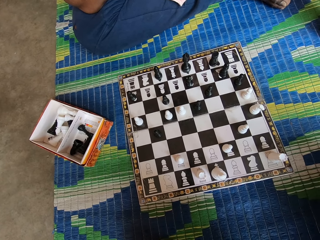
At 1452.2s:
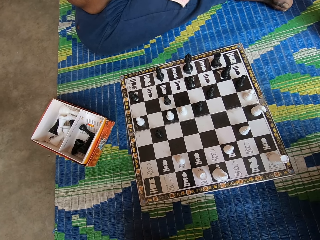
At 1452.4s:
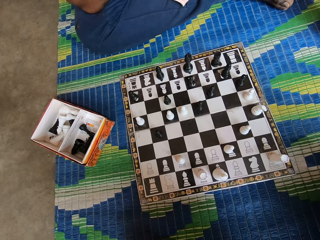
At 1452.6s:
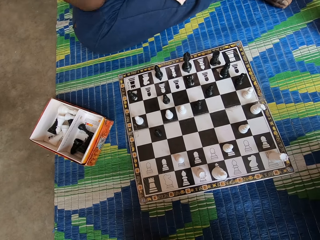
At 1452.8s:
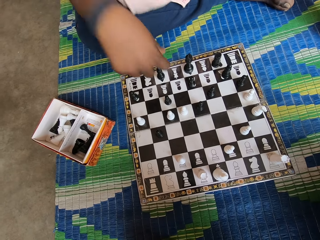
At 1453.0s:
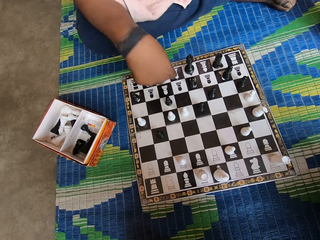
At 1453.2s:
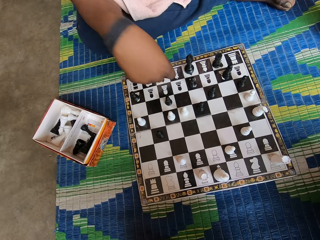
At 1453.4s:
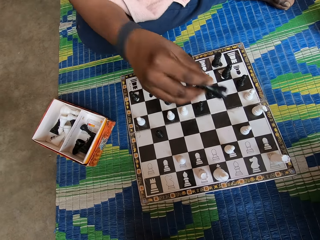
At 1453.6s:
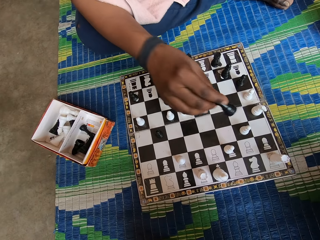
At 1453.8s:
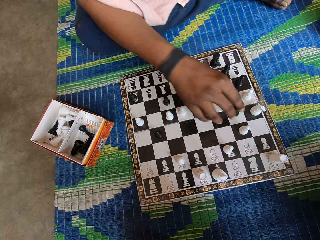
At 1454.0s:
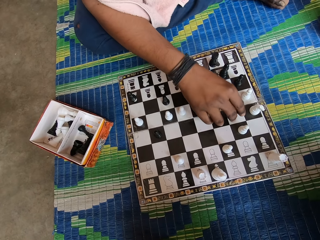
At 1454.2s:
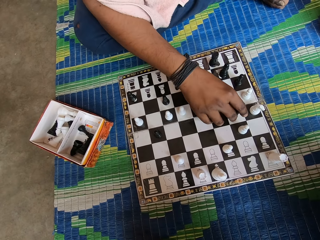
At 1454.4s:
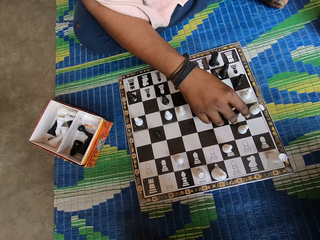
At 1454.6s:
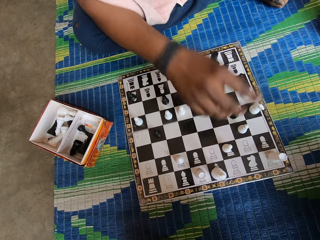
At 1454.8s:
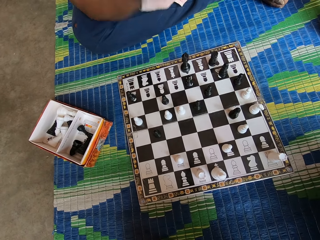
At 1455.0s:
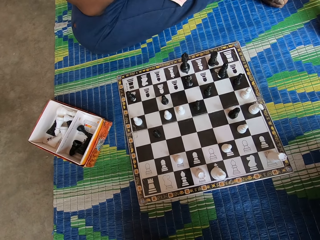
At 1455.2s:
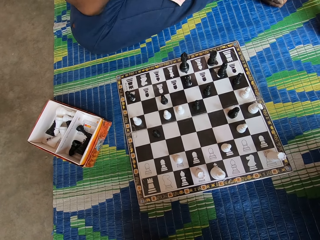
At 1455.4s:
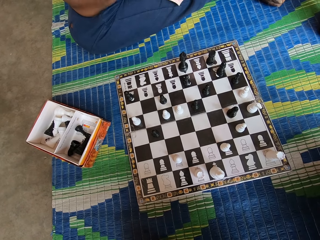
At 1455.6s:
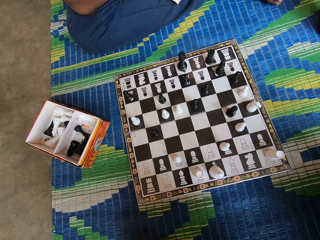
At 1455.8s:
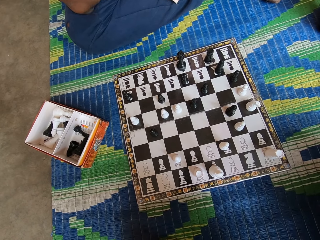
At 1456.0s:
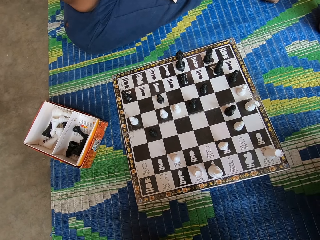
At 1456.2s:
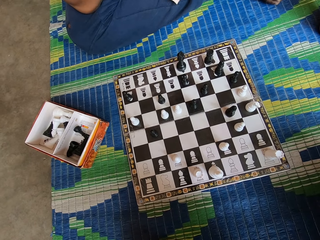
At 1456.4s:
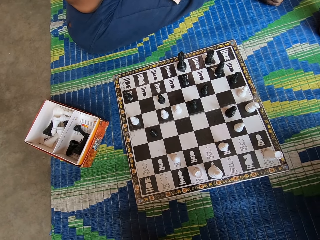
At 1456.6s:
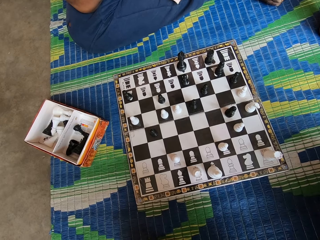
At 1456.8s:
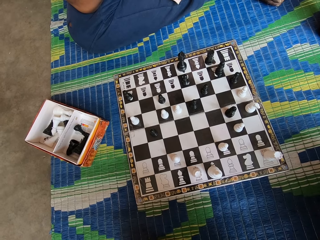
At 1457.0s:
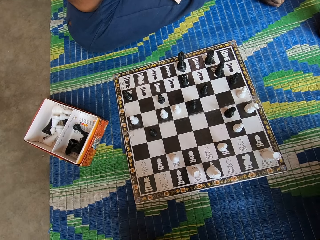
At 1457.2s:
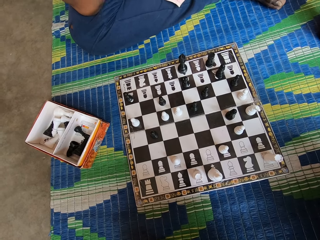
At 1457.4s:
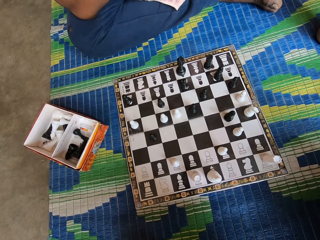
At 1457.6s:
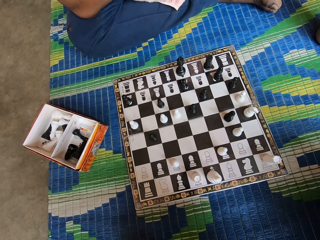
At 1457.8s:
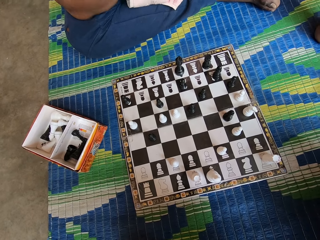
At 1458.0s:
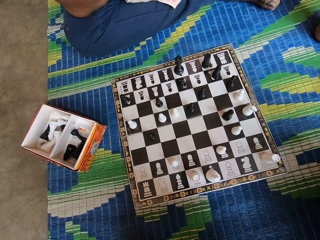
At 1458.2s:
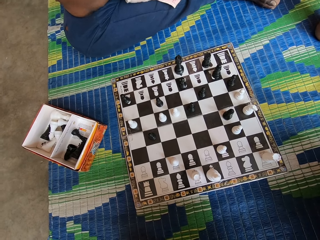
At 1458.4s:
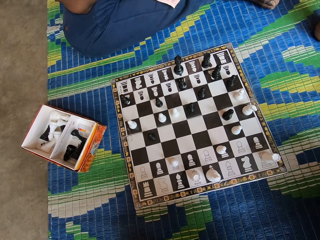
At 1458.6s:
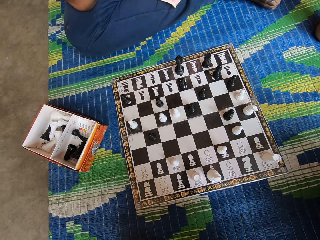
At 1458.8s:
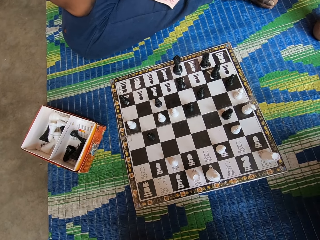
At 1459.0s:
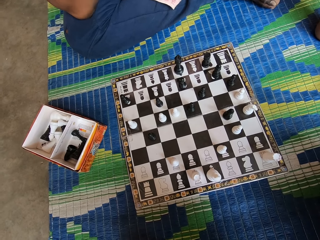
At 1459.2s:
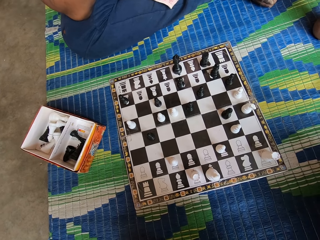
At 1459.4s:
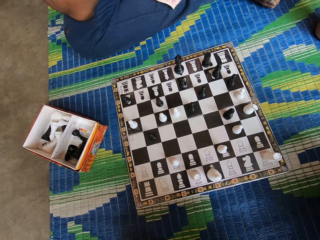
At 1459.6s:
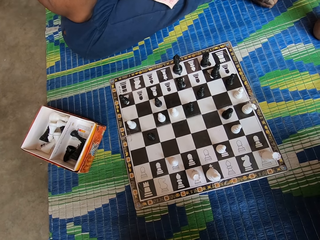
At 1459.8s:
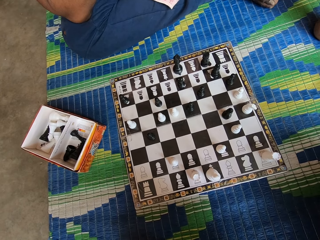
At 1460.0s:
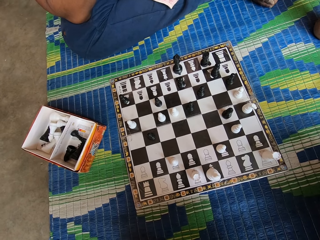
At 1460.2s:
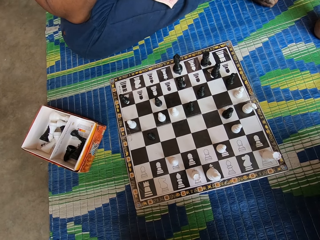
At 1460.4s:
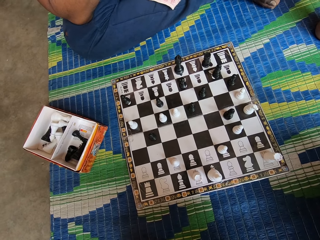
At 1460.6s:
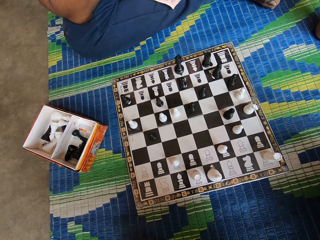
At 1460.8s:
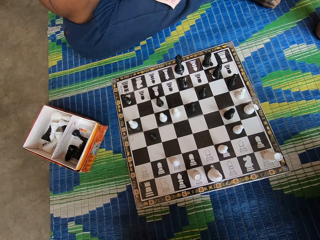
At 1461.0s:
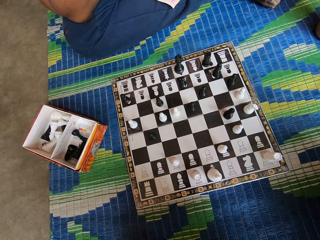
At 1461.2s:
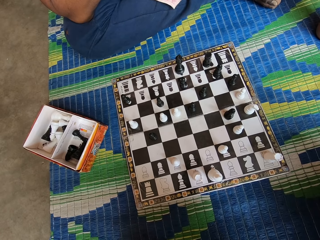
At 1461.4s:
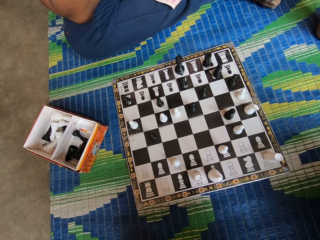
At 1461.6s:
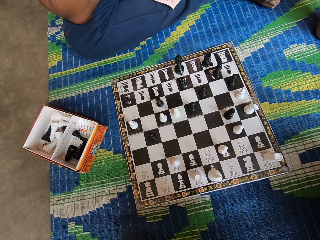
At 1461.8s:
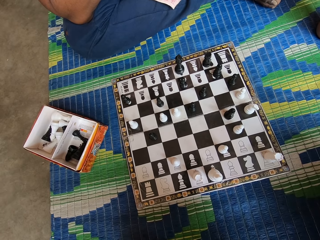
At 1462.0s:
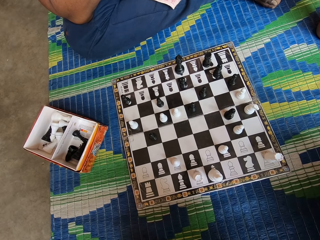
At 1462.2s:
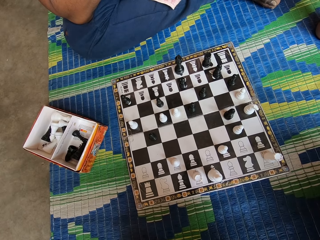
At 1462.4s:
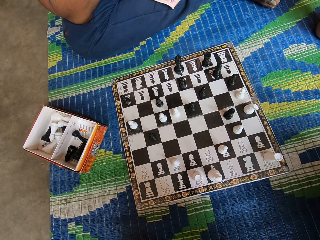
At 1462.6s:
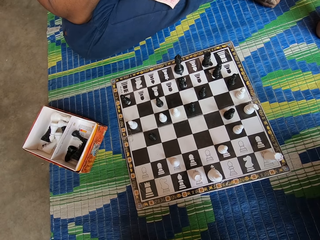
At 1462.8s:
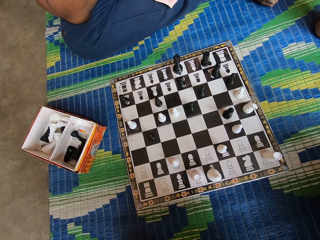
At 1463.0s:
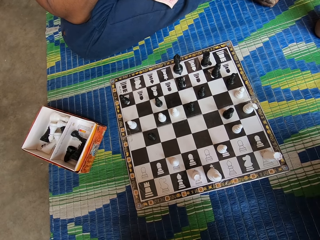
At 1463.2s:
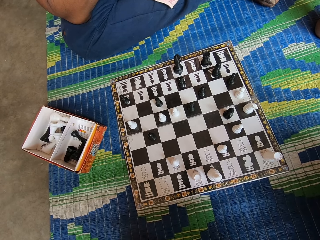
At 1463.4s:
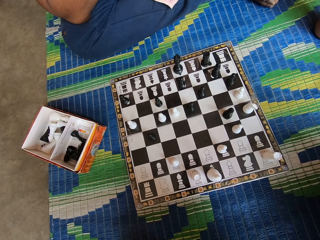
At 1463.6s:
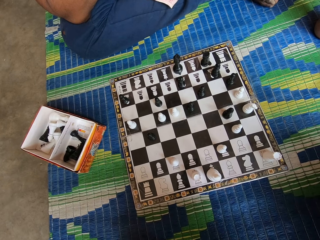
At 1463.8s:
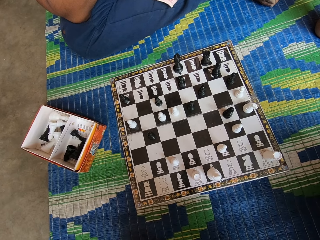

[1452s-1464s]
A man moves a chess piece. The man plays chess. The man pulls his hand off the chess piece.

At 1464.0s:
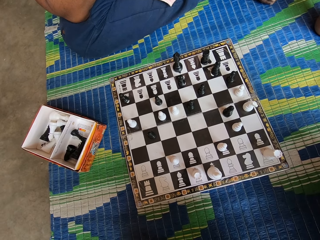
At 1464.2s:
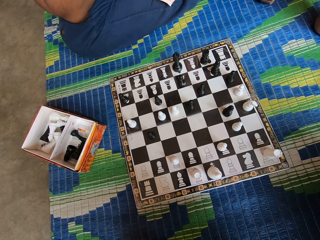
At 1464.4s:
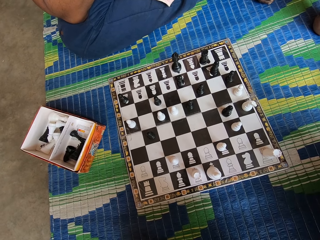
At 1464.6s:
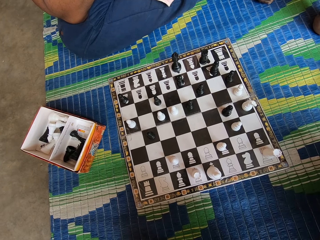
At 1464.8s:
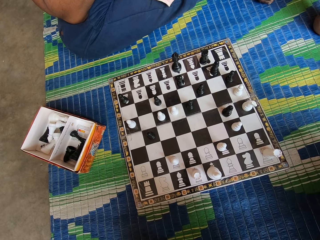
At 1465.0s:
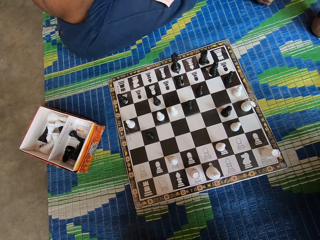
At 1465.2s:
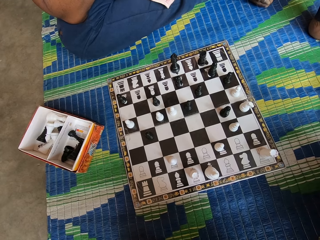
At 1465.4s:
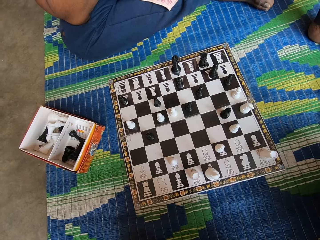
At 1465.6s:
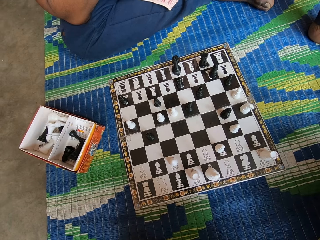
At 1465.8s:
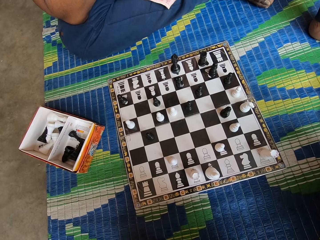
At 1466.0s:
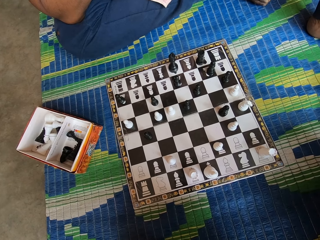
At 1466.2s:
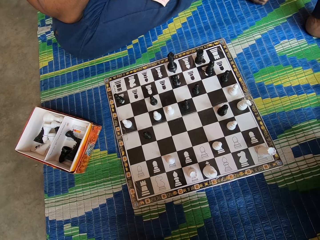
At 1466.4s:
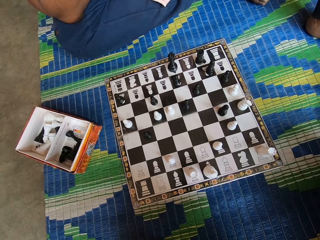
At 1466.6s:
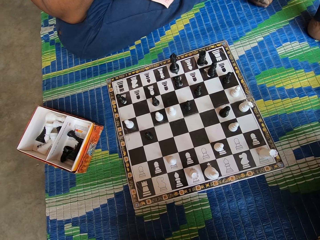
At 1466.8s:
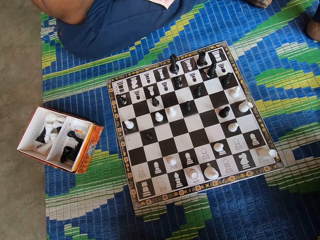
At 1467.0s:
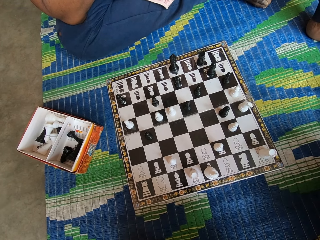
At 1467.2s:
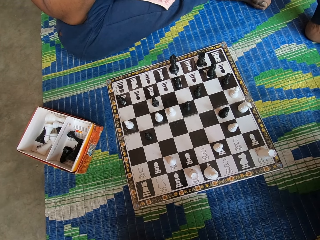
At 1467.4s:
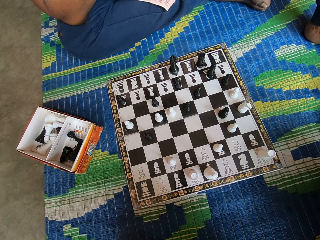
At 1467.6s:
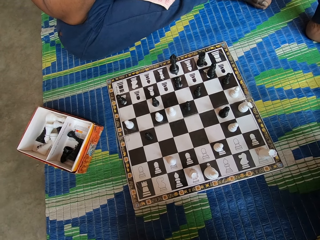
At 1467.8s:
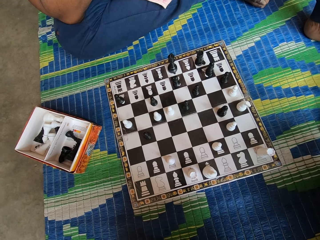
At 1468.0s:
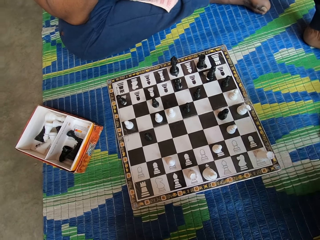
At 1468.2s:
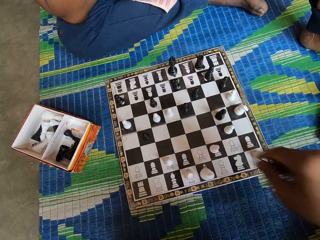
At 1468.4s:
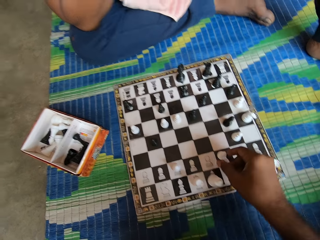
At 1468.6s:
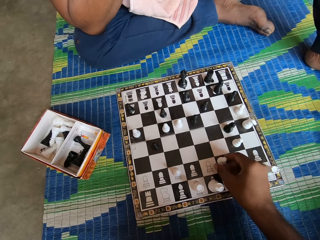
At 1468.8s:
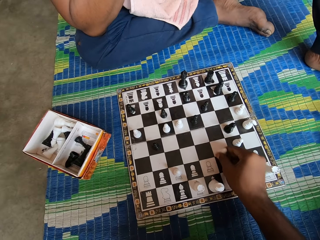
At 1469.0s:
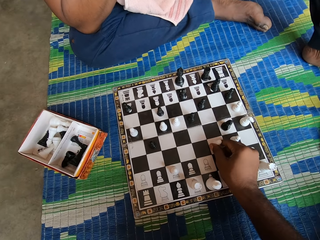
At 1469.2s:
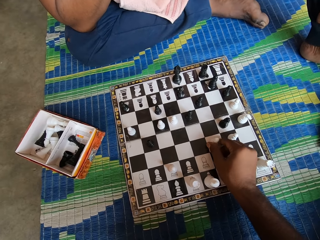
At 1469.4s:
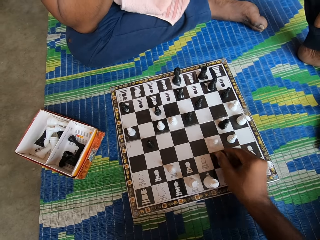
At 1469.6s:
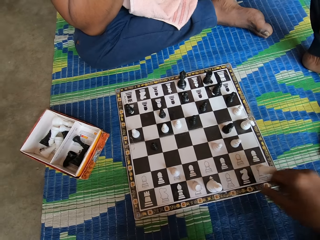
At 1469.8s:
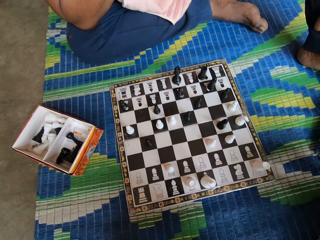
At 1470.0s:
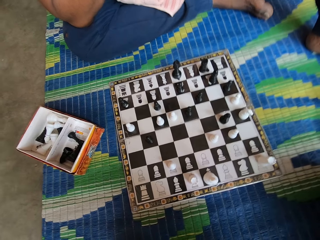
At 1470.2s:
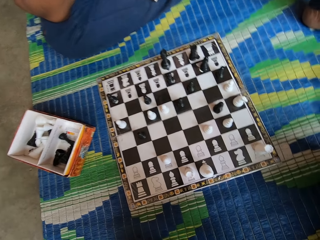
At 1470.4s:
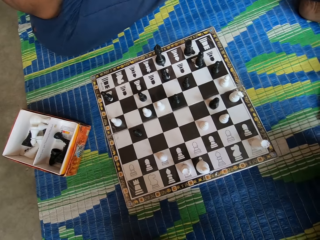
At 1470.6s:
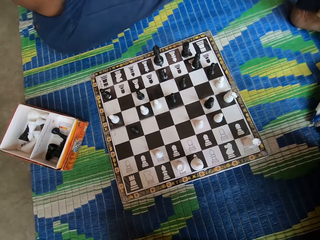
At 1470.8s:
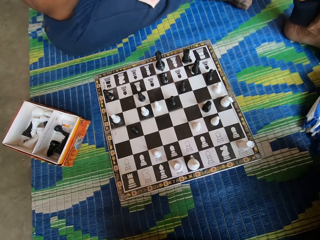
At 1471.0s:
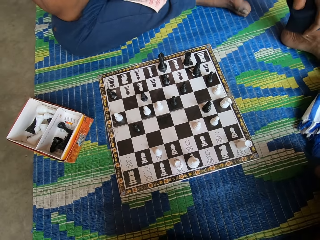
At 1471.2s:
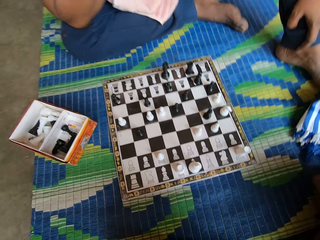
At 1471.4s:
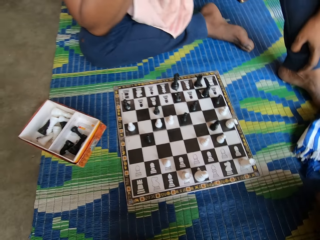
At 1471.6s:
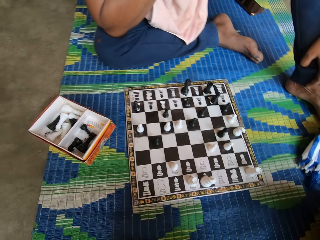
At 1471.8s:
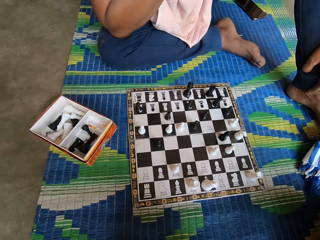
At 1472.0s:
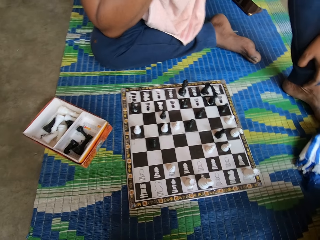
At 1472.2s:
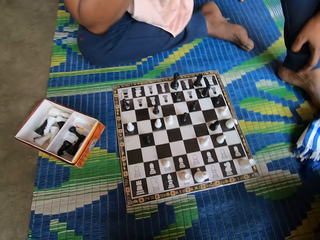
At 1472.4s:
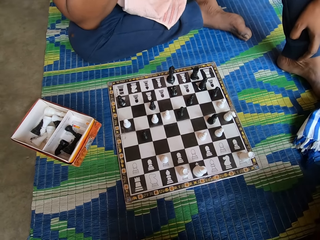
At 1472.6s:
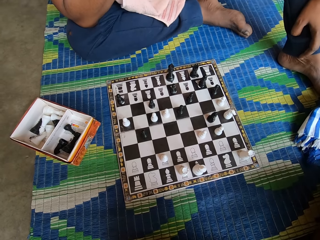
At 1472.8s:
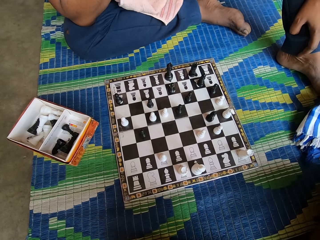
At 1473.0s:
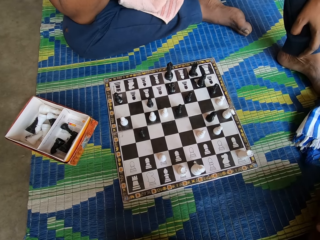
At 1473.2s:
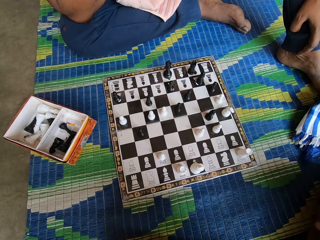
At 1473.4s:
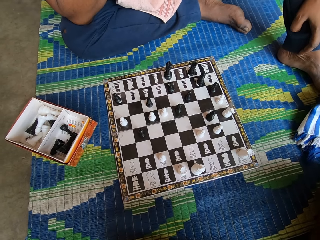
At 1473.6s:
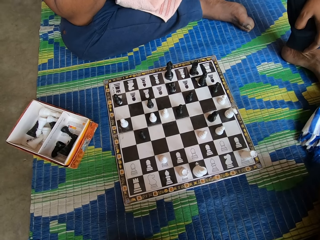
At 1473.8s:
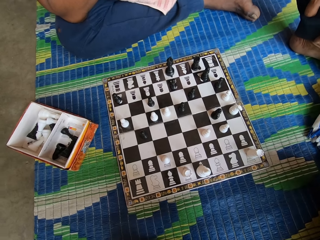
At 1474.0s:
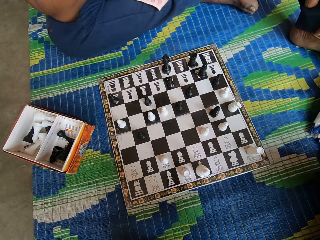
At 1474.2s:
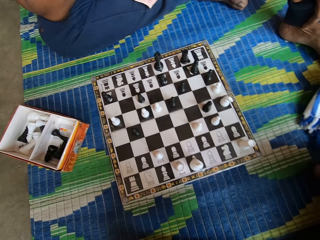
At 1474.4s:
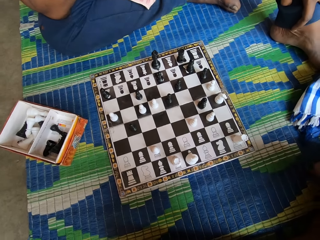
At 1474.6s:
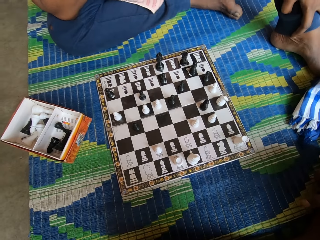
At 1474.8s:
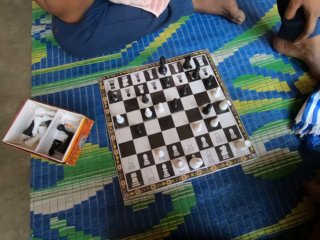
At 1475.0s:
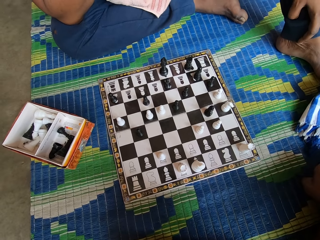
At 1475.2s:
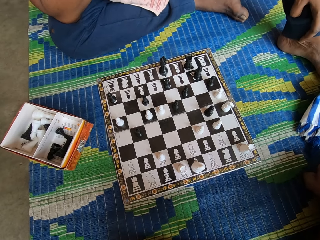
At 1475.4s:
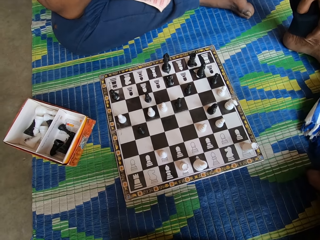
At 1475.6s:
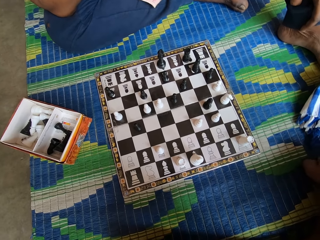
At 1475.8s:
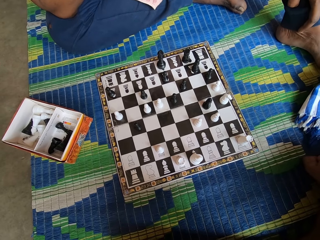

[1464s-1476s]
The camera wearer plays chess. He moves a chess piece. He pulls his hand off the chess piece.
